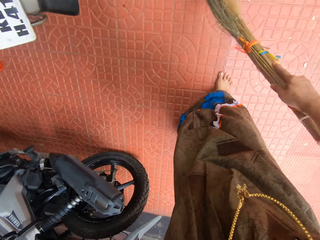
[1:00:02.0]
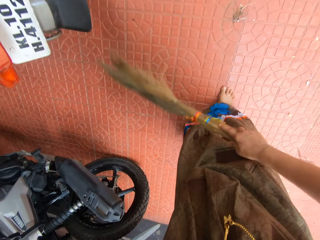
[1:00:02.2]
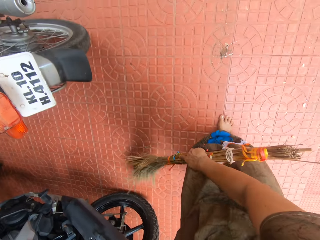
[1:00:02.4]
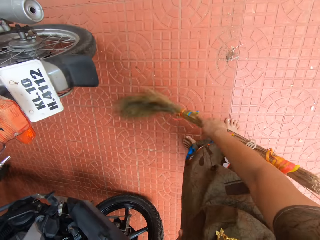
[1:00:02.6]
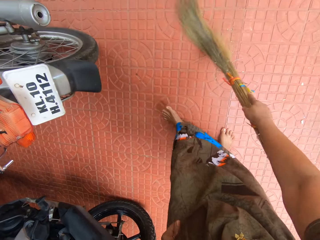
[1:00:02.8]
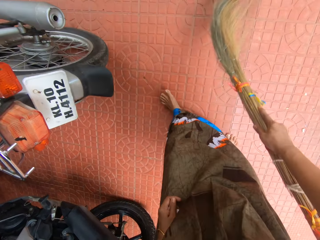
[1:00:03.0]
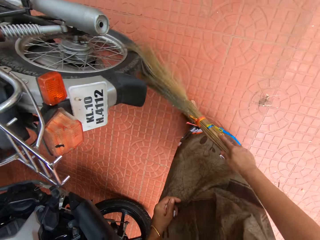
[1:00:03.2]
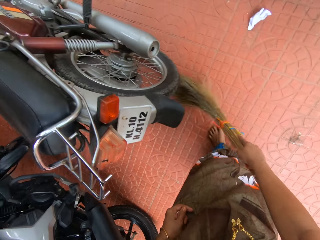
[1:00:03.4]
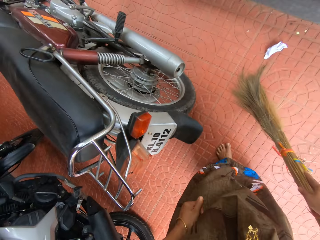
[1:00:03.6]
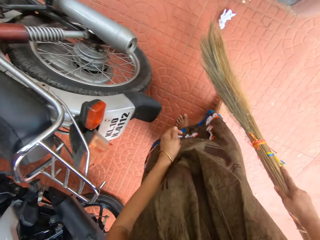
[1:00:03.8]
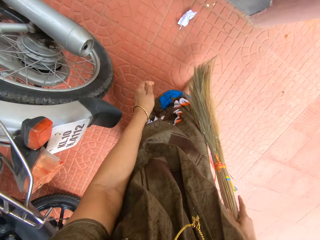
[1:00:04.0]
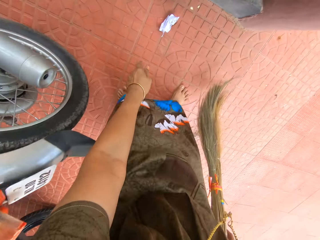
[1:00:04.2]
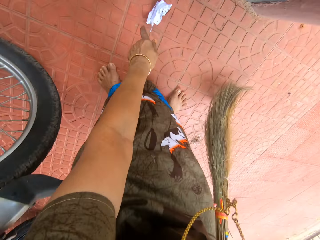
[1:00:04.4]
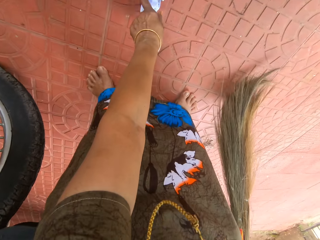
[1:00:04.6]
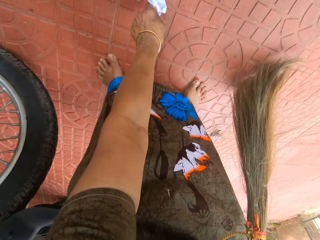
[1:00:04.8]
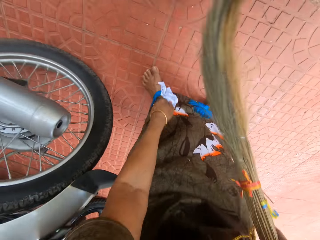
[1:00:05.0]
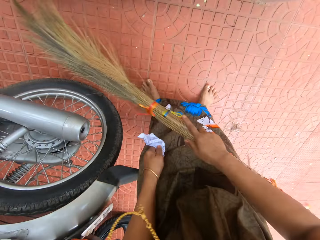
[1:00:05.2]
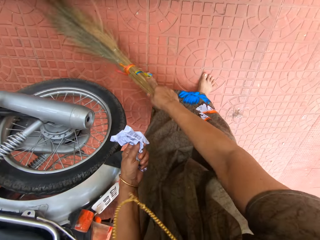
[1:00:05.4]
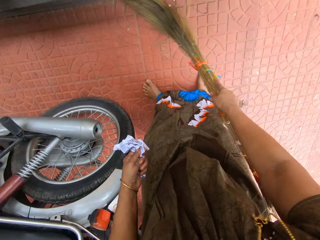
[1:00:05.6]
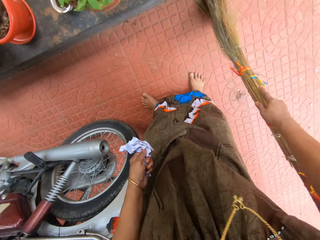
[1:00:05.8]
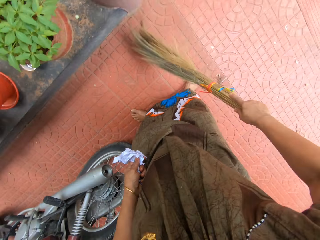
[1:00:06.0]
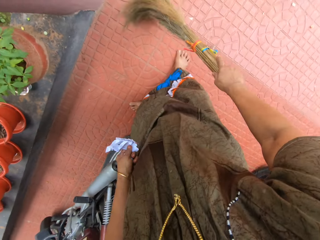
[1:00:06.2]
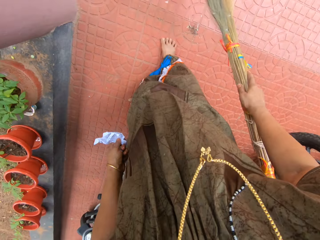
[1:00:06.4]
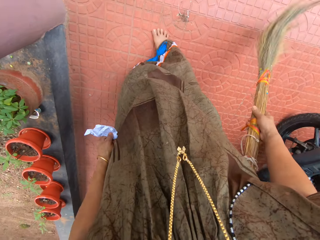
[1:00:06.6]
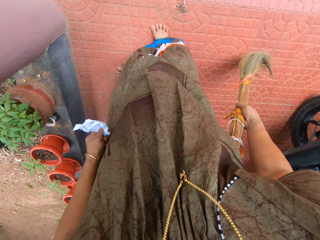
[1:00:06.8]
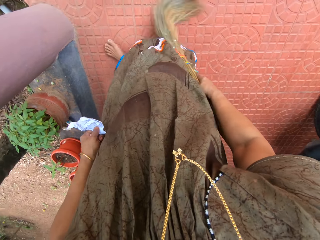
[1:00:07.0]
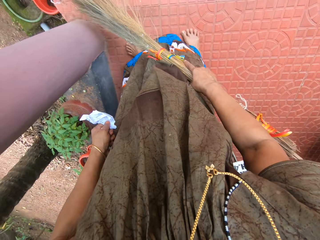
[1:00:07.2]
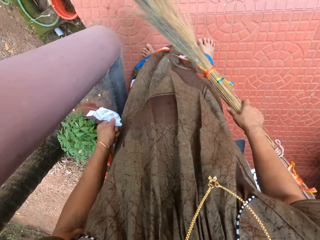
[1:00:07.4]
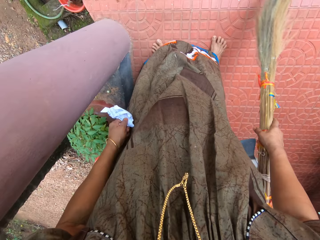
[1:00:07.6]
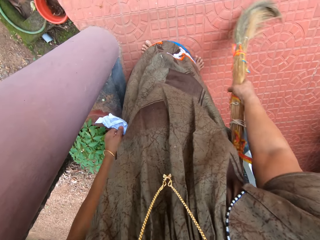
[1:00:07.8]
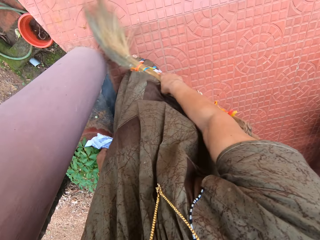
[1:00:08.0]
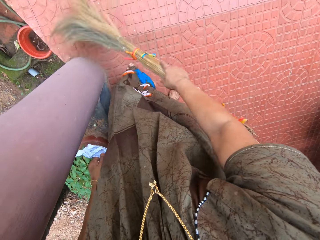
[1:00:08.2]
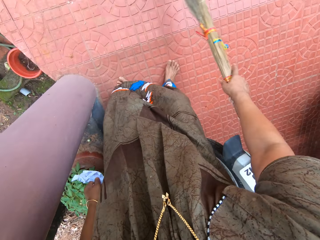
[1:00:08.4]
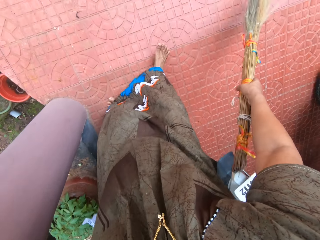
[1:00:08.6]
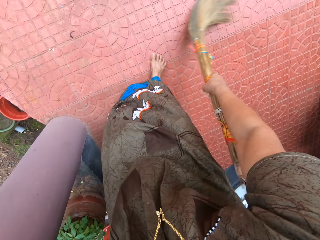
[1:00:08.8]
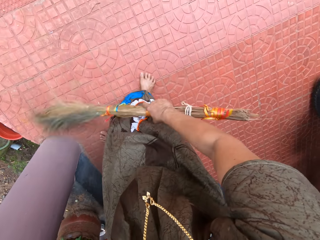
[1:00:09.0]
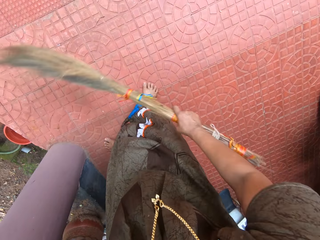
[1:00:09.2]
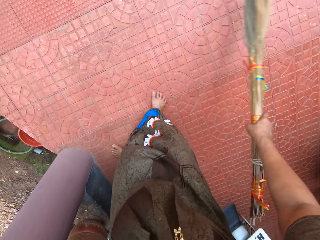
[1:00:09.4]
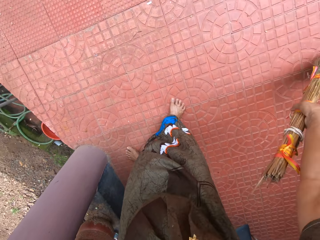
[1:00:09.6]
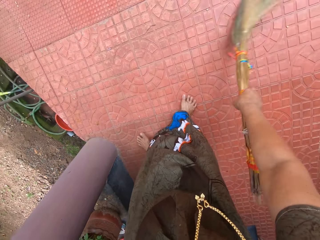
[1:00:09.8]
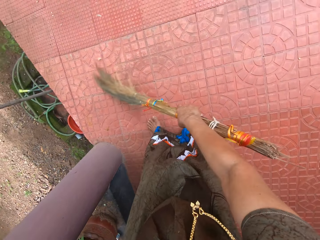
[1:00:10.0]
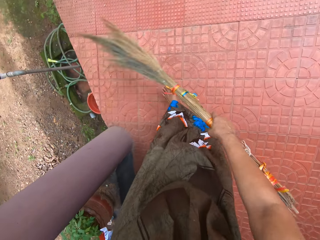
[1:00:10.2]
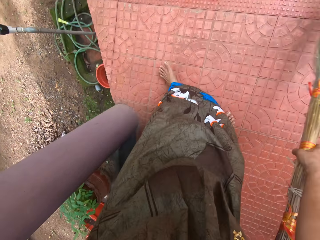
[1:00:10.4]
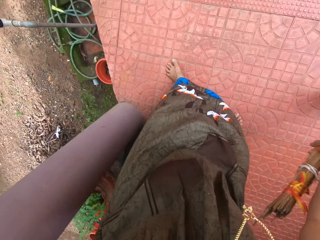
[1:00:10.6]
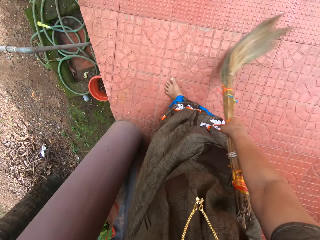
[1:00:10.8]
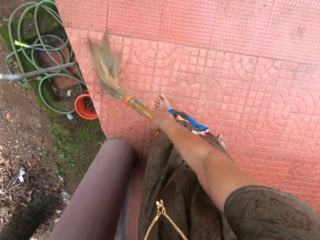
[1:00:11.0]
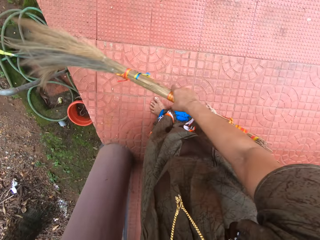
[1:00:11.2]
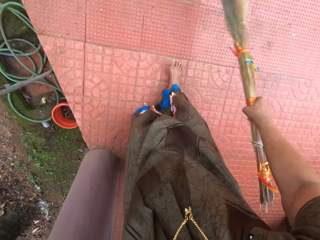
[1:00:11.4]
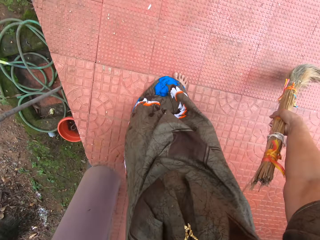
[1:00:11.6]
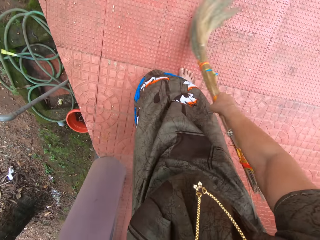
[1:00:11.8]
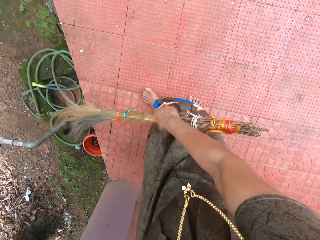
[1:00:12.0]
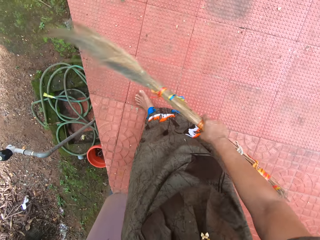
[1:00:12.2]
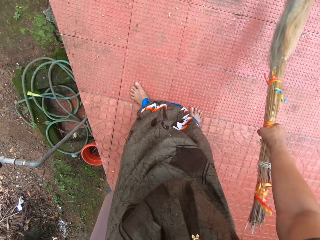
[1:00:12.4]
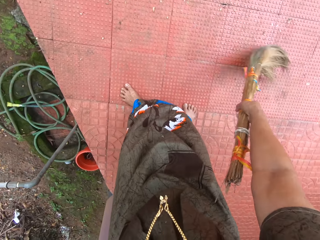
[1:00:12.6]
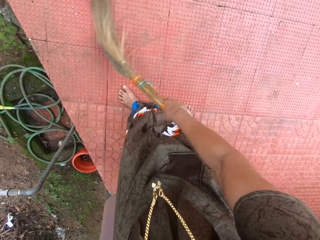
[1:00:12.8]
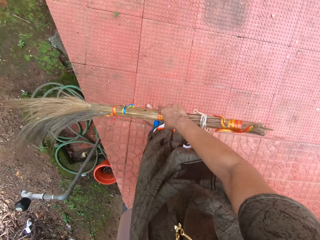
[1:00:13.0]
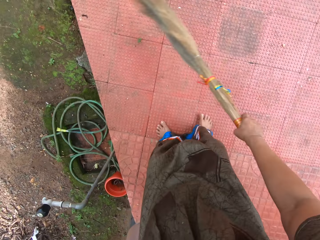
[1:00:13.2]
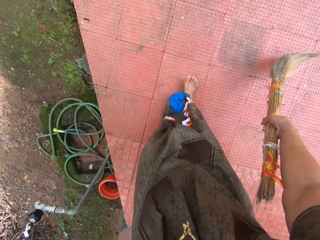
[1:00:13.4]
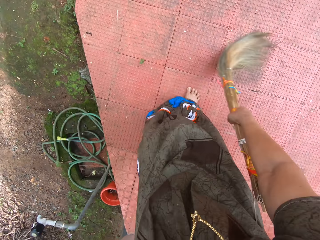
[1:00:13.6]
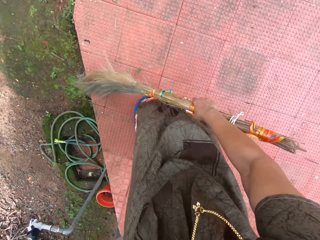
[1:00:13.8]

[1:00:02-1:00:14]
The camera wearer picks up dirt from the floor with her left hand. She sweeps the floor with the broom in her right hand.

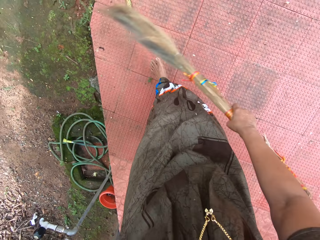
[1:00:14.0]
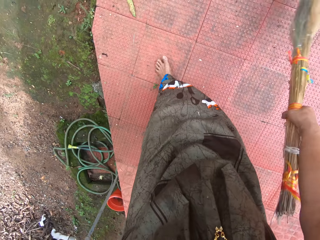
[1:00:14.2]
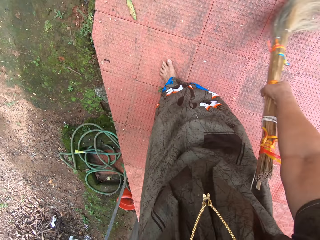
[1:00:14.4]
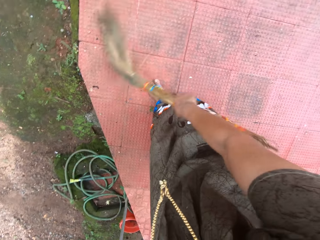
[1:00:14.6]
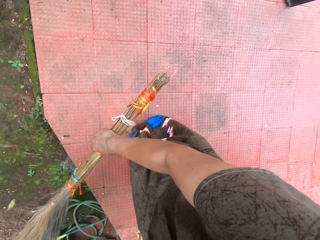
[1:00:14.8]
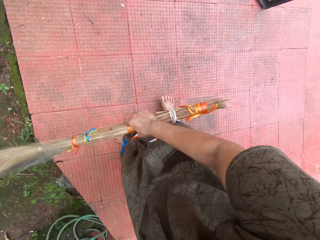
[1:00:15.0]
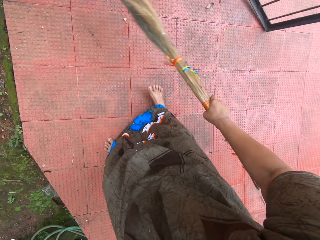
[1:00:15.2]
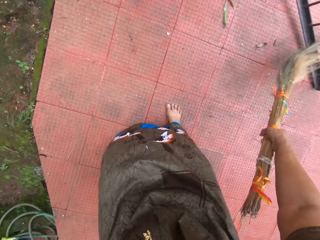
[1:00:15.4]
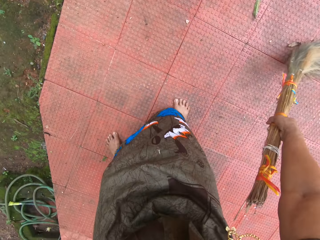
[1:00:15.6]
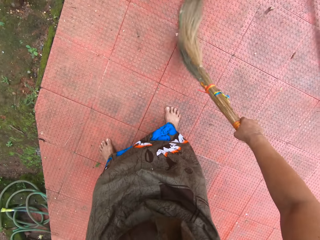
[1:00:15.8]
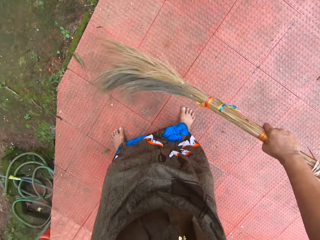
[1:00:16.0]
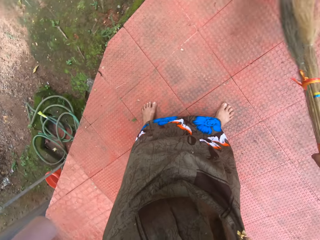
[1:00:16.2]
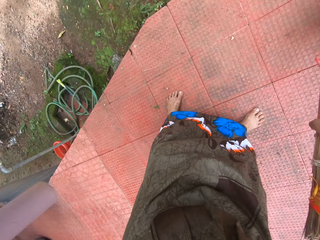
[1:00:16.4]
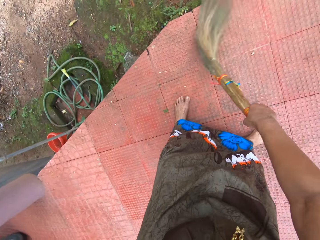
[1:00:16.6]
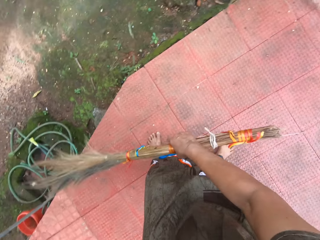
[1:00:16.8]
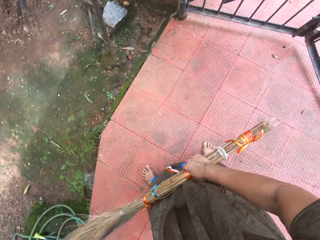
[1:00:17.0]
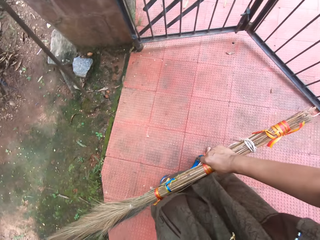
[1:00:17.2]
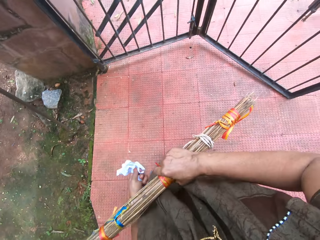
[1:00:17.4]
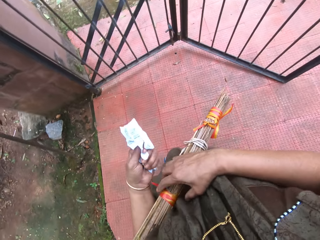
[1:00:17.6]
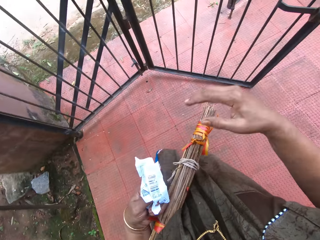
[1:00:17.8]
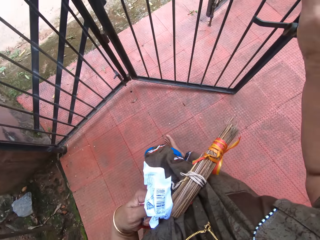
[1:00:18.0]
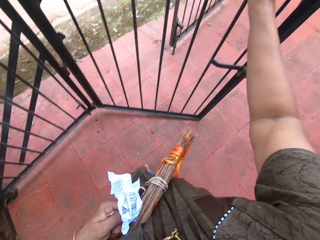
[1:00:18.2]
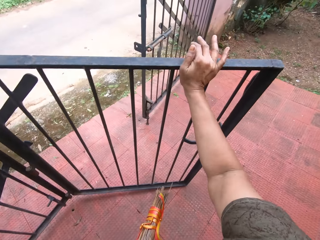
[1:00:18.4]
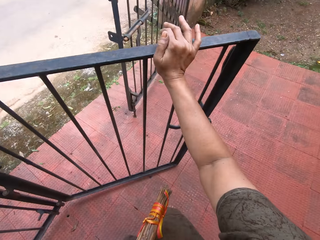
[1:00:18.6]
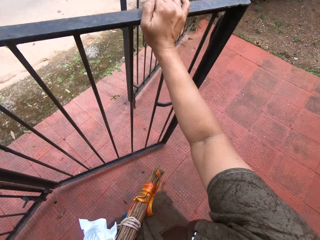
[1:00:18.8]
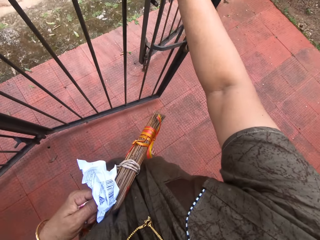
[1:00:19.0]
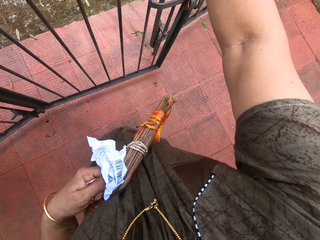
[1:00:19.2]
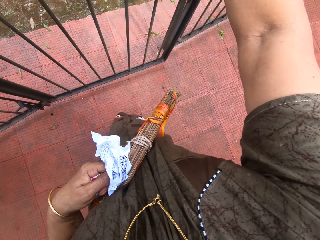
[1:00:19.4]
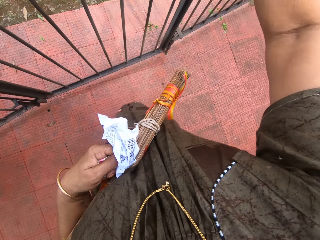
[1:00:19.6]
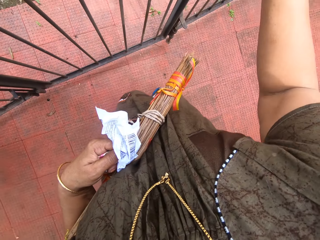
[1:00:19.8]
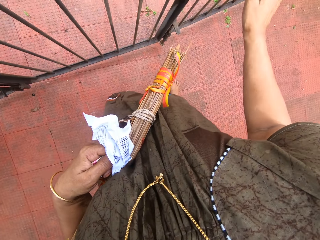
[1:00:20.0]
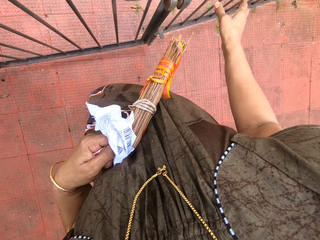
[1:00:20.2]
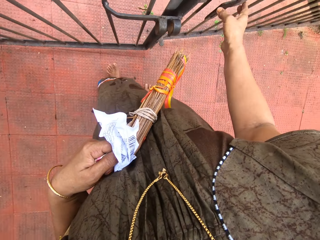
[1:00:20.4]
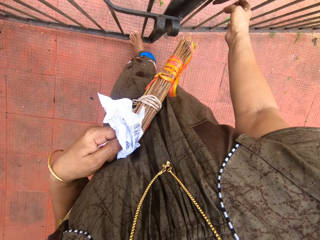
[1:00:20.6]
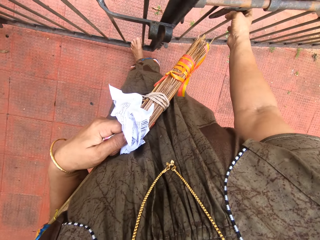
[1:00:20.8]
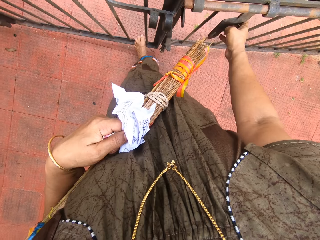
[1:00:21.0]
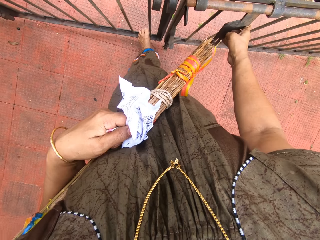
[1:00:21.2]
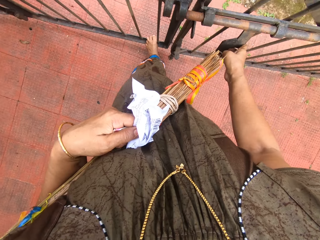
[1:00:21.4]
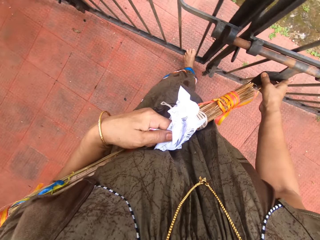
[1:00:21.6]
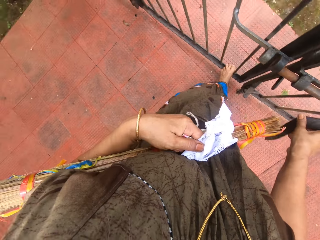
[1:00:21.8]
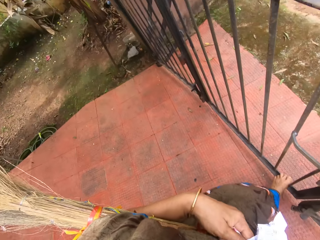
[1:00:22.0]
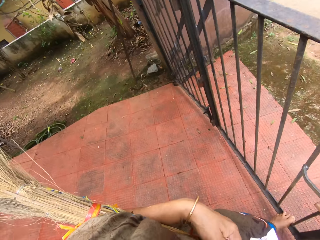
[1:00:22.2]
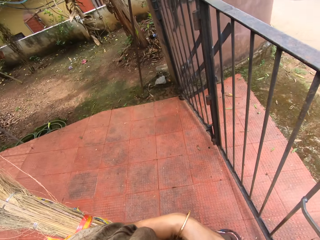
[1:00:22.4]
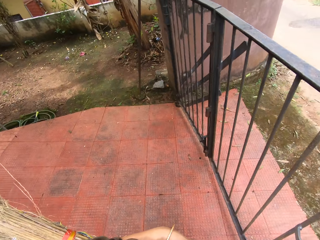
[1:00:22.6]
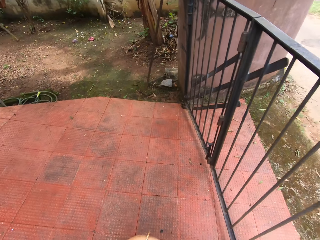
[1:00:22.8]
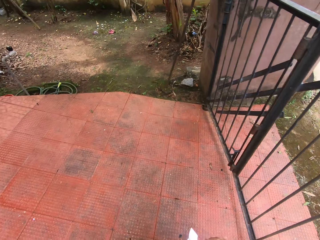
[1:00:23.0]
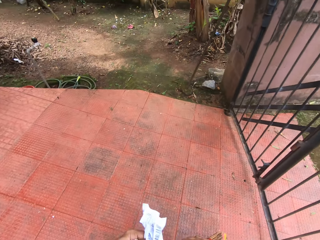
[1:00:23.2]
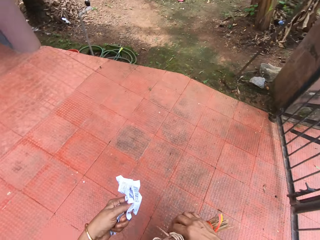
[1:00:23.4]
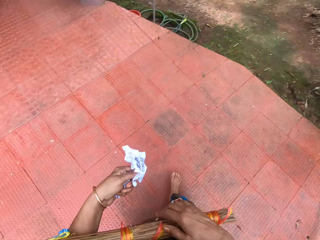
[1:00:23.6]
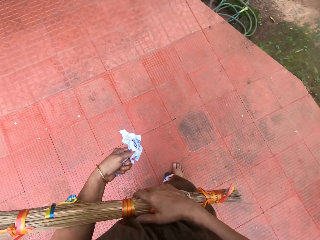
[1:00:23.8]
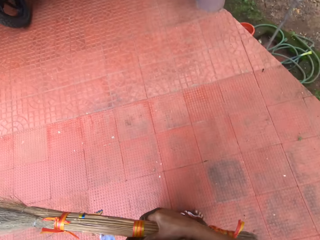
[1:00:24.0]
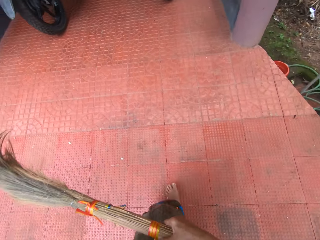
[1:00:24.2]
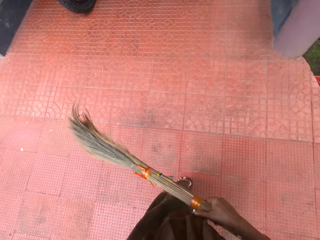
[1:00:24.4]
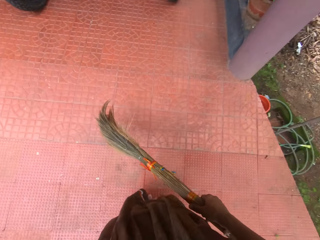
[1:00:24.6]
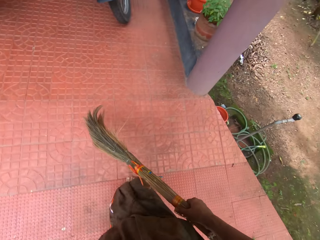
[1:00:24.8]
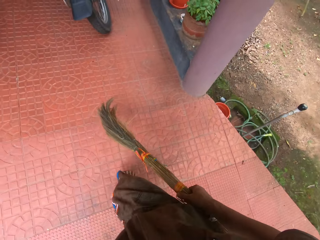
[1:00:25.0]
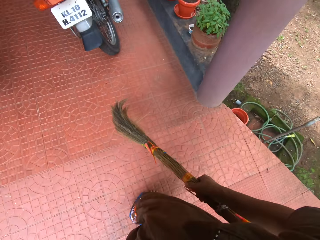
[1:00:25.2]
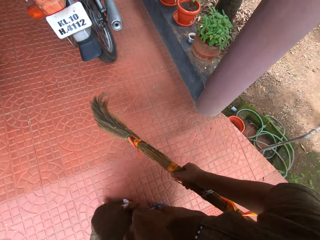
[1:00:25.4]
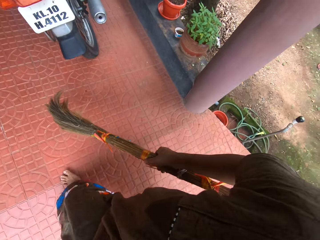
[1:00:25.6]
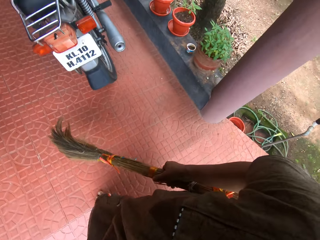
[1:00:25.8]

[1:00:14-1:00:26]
The camera wearer removes her right hand from the broom. She supports the broom close to her body with her left hand. She closes the gate with her right hand. She moves the gate latch with her hand. She bolts the gate with her right hand. She walks around the veranda. She holds the broom with her right hand.
